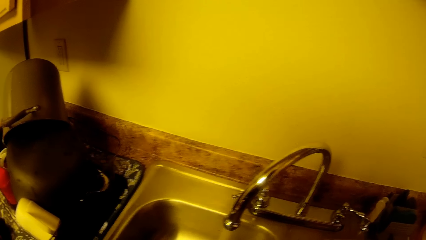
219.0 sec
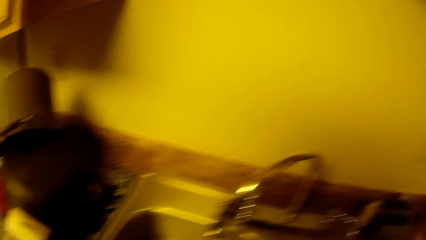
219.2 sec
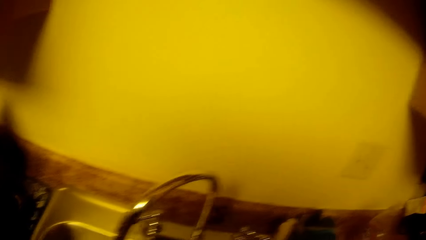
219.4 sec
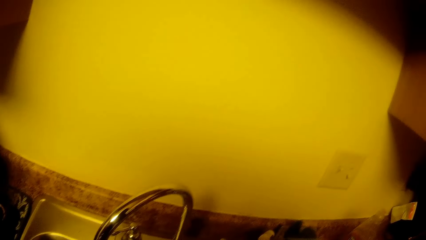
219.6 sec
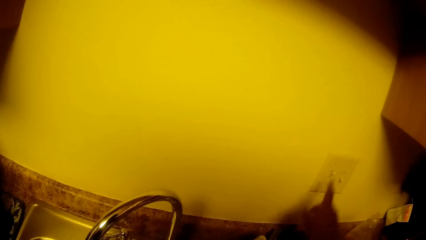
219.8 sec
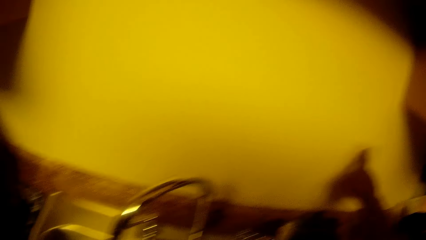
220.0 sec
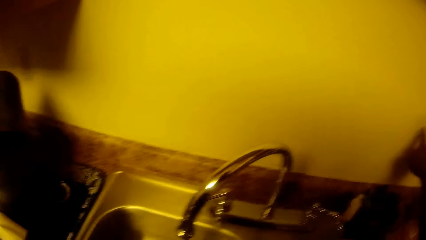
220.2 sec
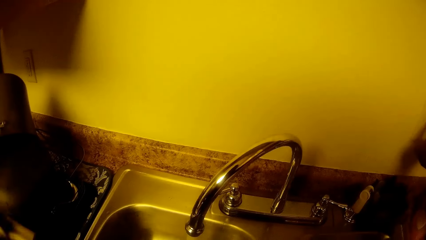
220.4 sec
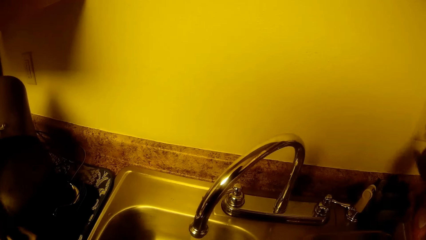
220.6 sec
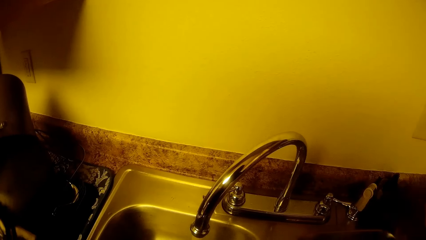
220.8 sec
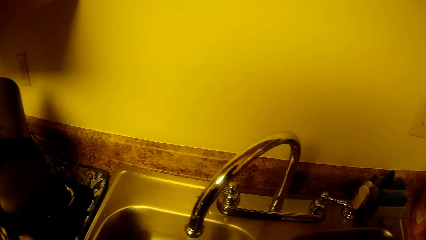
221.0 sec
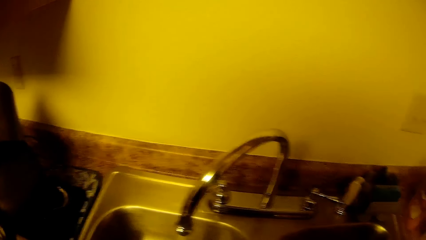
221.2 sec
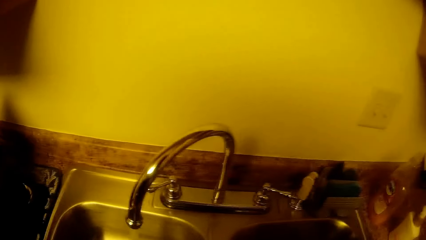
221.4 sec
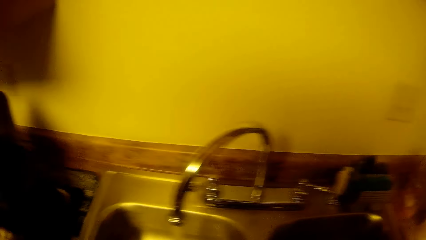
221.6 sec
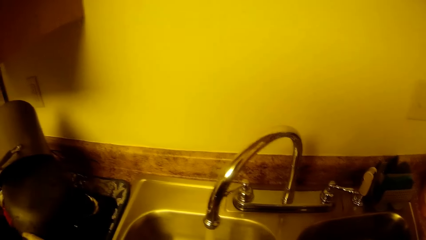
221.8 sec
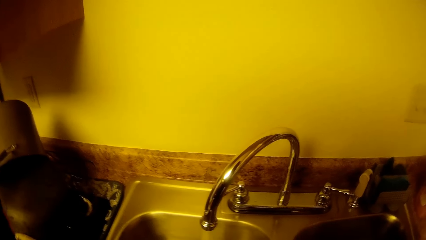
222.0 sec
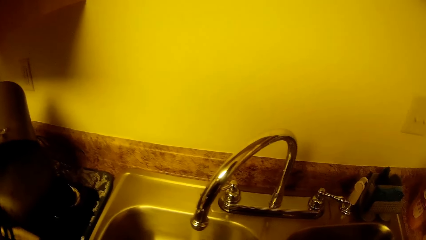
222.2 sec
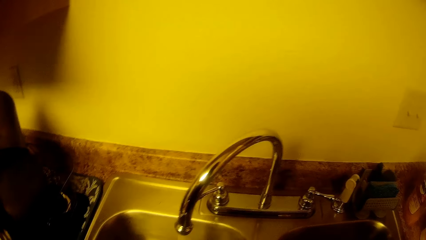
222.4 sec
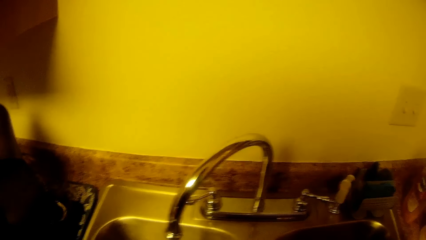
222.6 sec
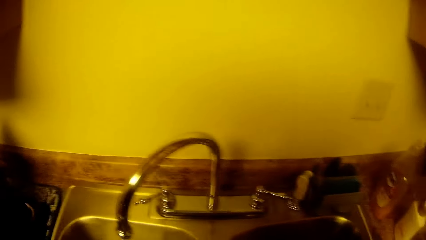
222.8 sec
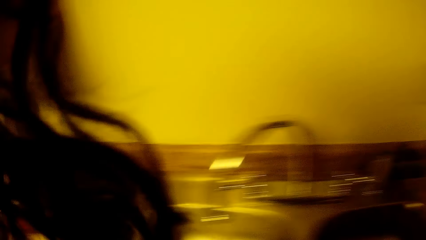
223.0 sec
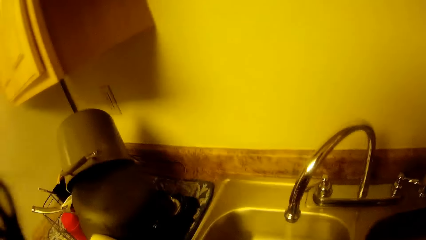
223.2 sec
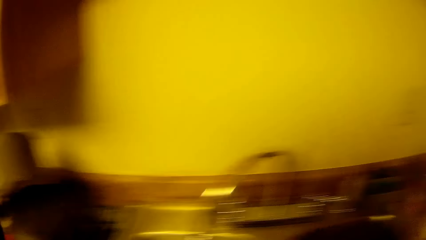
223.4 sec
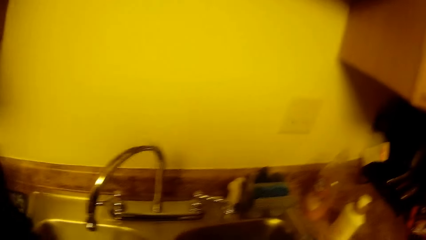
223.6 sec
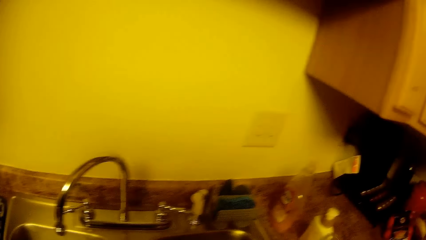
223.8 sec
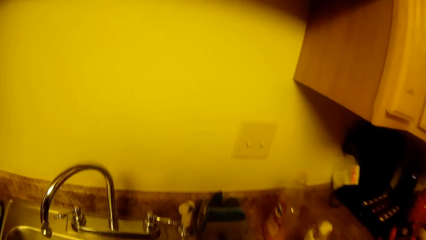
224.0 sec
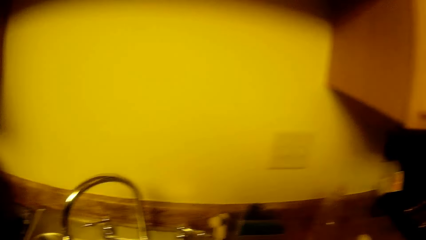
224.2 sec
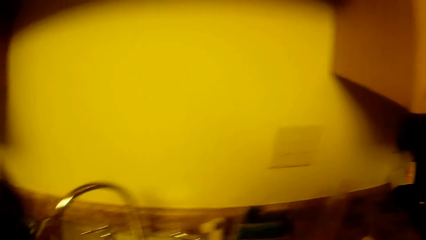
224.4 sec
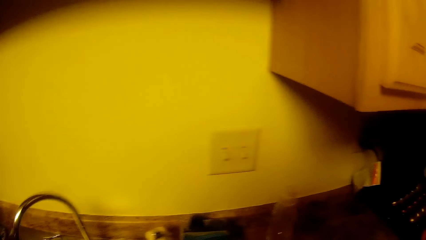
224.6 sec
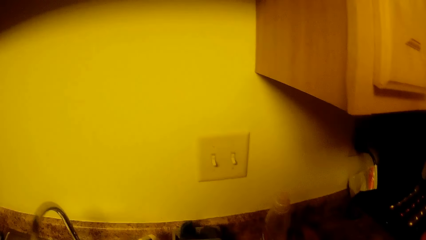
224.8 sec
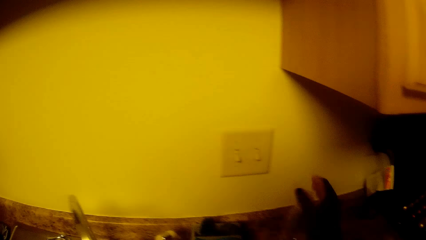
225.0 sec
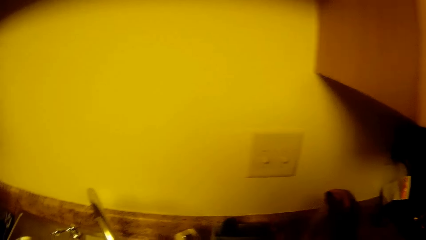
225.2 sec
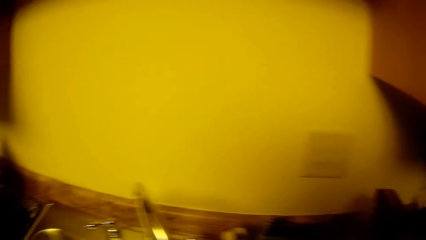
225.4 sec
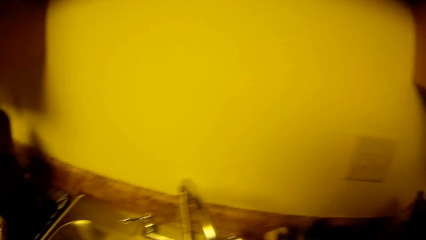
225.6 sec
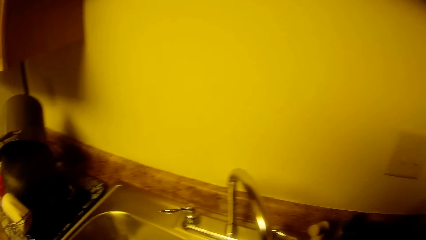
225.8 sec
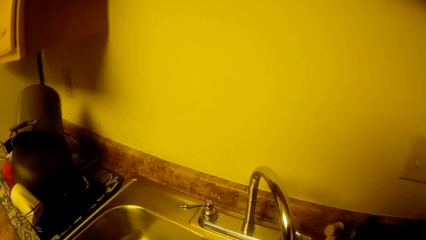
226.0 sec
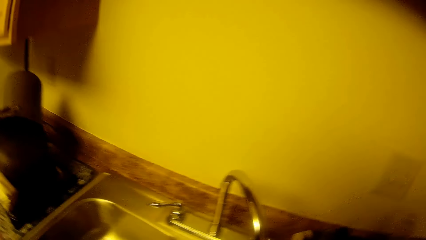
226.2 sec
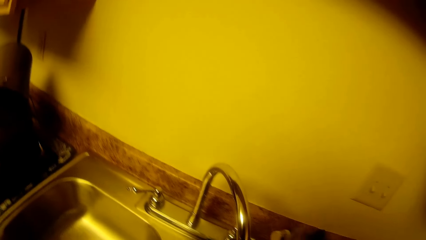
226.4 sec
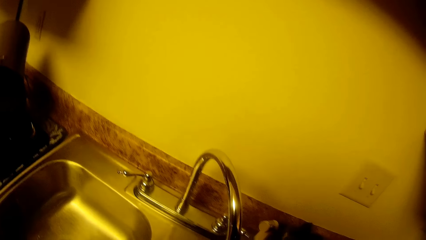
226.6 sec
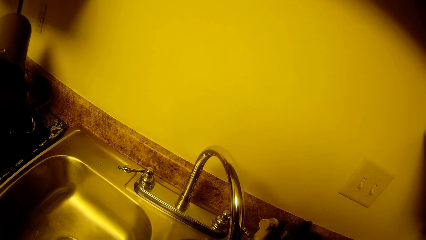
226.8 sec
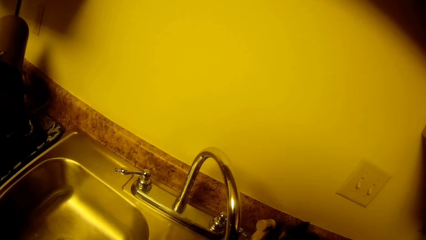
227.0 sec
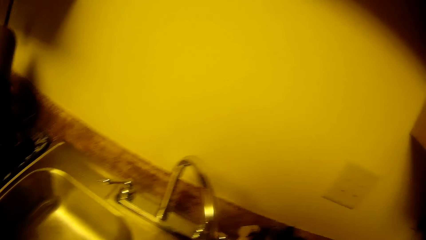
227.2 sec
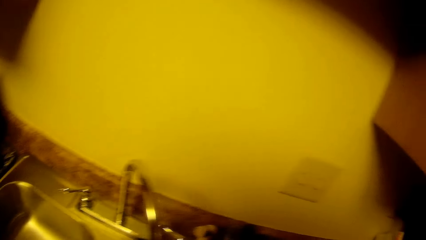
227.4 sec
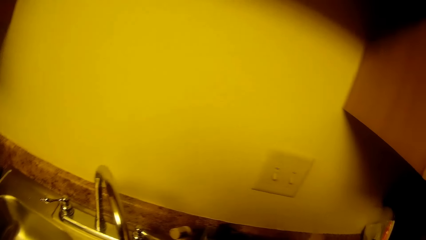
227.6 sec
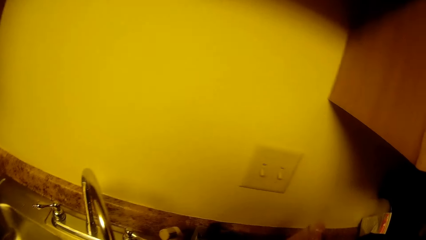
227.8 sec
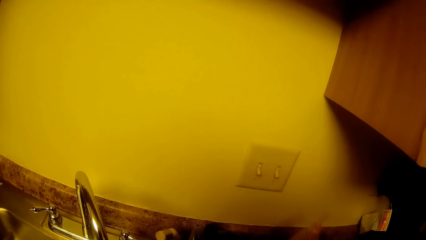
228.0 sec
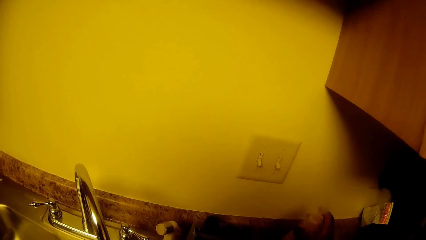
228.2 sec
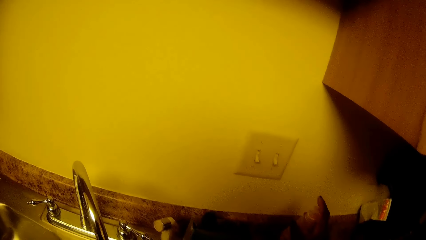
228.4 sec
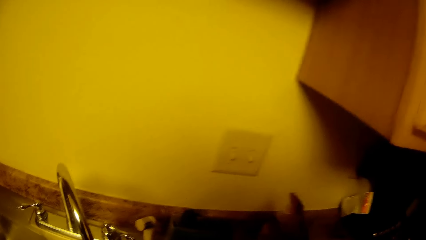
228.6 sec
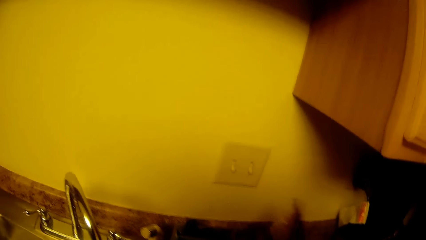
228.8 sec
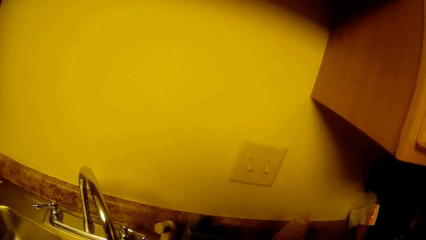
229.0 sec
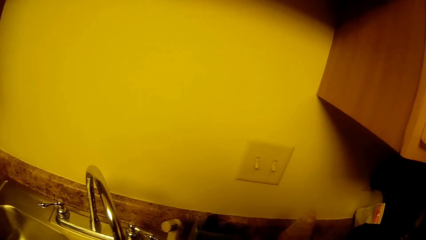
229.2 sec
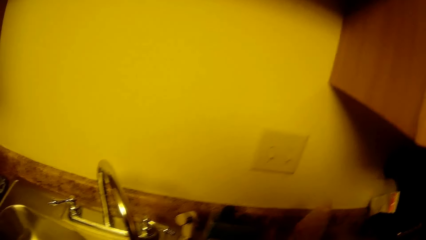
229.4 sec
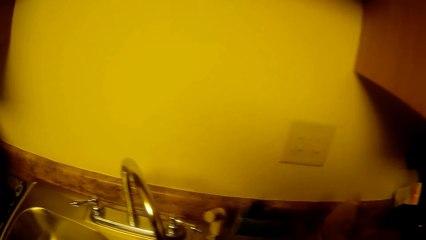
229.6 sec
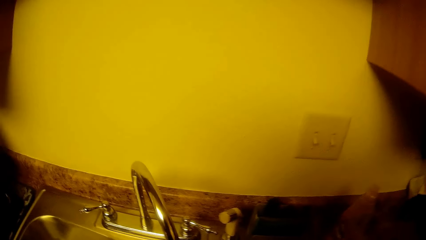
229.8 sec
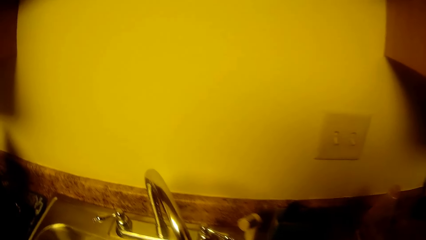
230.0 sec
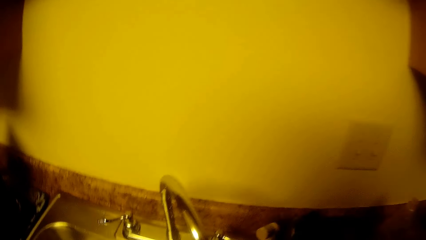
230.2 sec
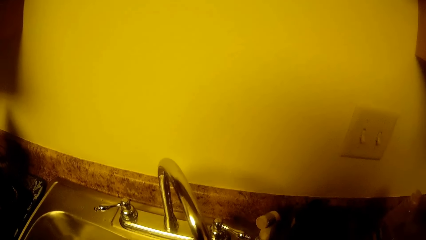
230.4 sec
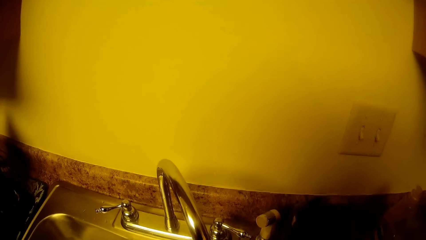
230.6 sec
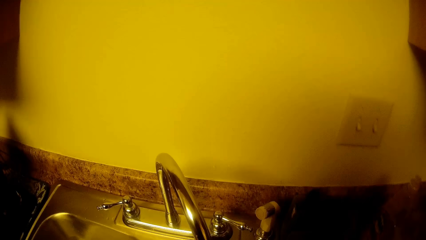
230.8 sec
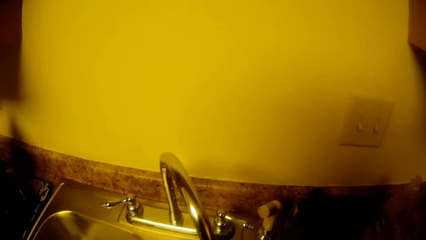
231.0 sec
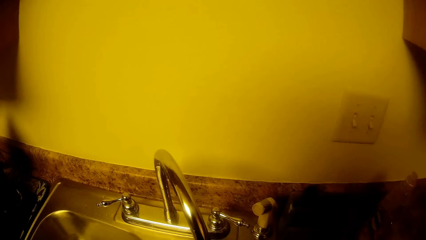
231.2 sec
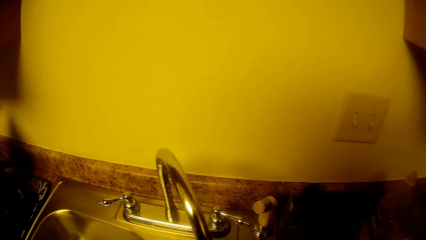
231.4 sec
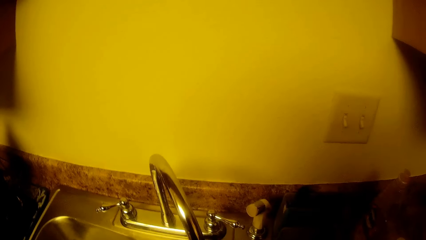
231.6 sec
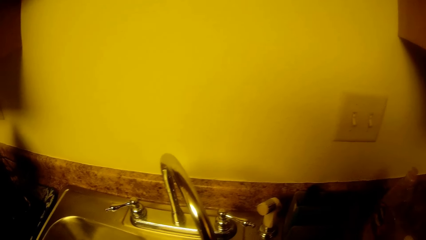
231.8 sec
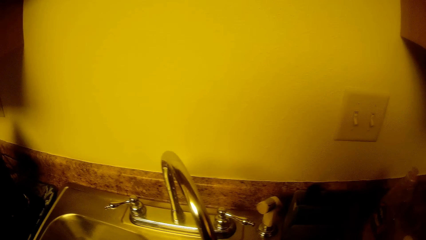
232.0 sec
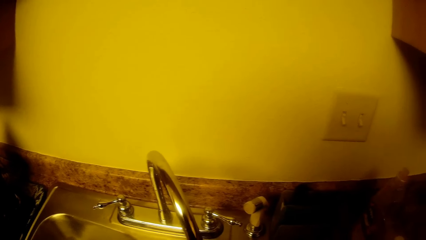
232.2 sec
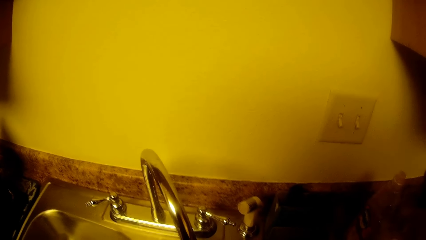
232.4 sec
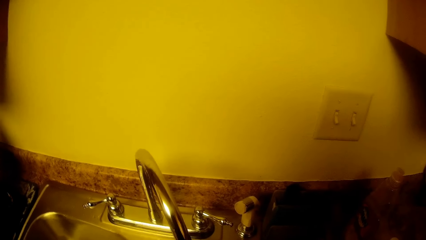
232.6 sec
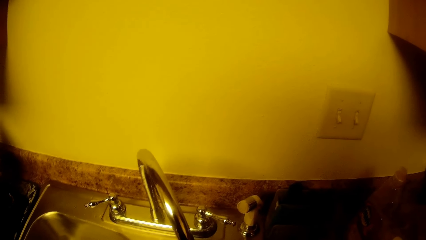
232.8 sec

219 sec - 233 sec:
The camera wearer turns off the socket on the wall with her right hand. She closes the soap with her right hand.

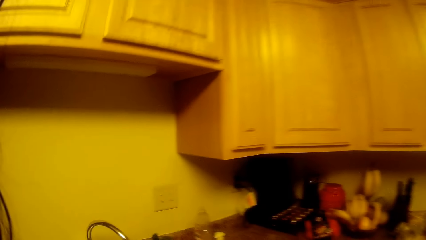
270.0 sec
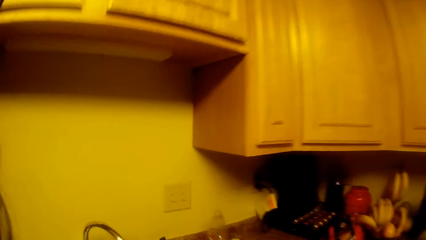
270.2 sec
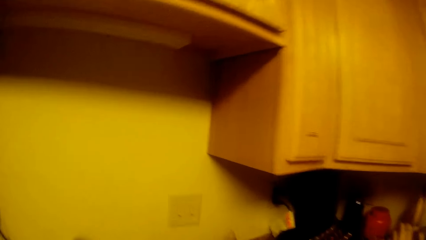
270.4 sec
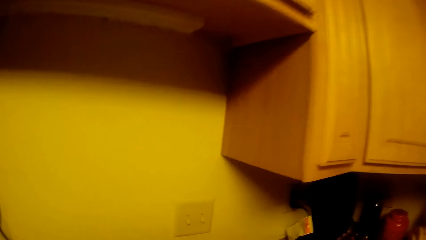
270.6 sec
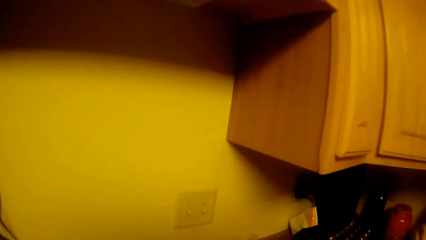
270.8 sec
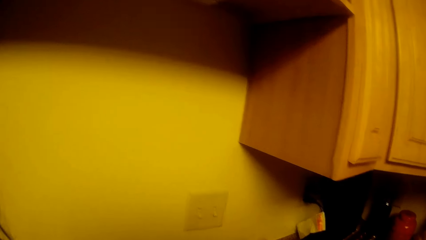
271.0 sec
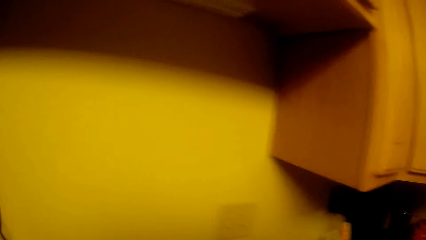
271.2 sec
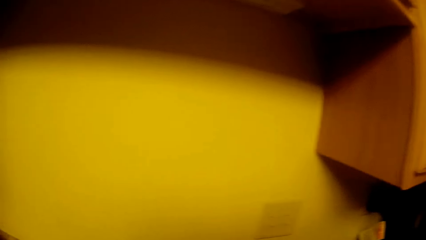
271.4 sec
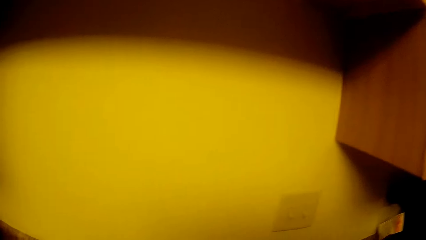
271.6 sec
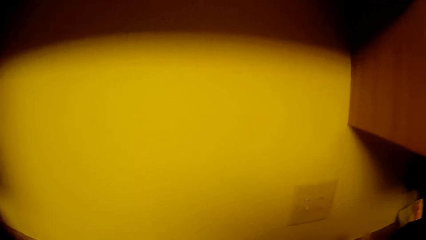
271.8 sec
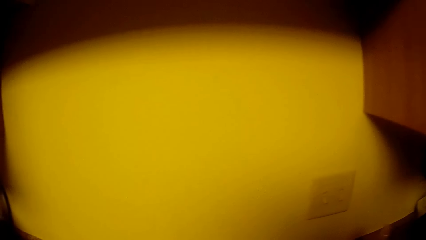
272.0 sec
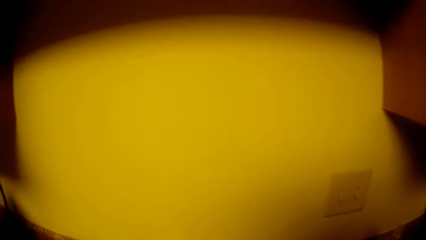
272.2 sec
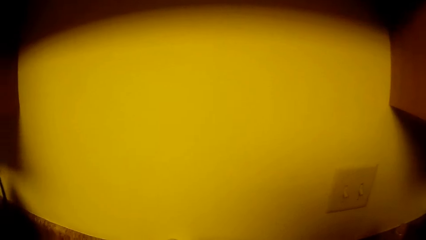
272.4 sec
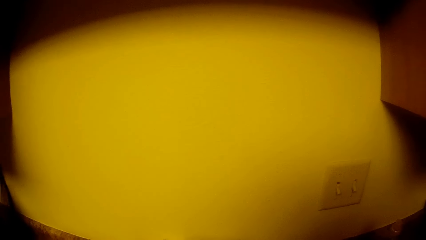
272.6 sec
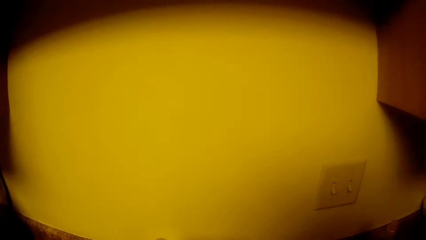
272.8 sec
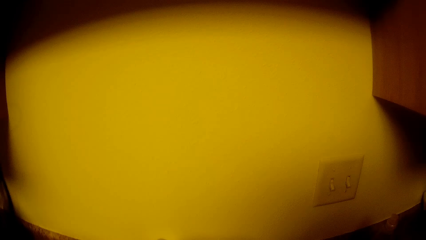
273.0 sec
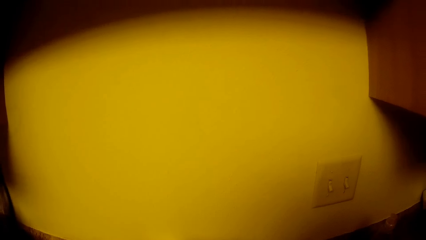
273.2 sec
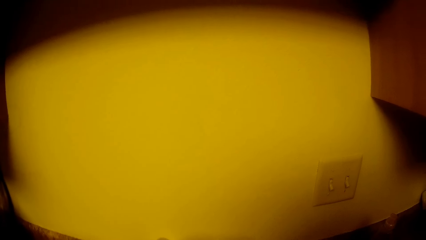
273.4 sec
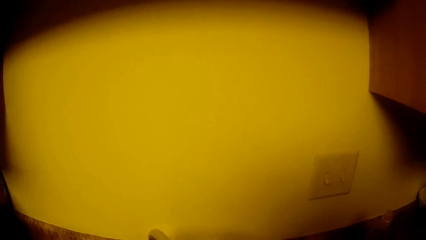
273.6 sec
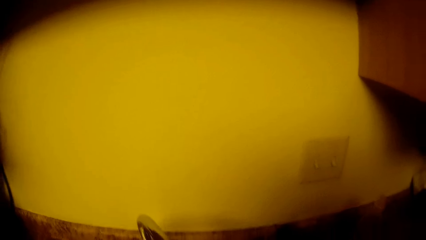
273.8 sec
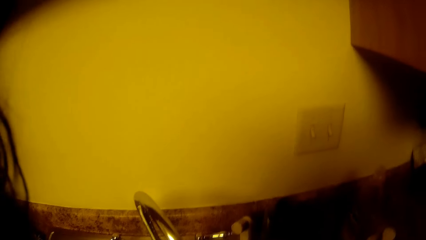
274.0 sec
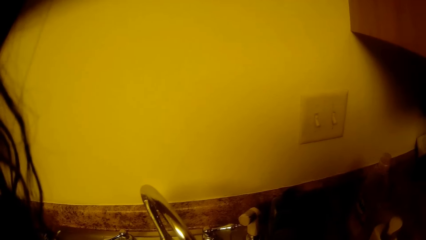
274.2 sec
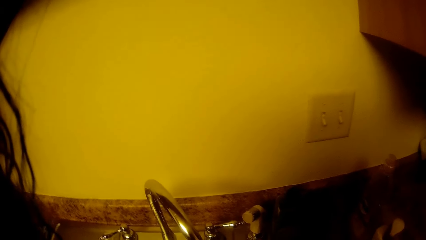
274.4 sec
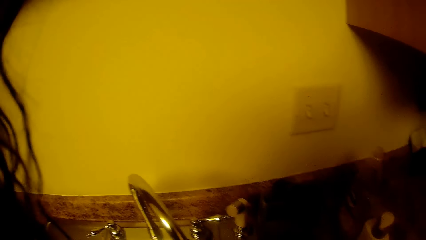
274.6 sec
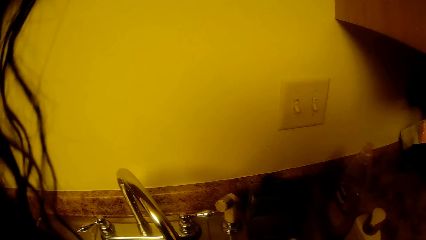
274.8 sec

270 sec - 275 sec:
The camera wearer turns on the tap.
